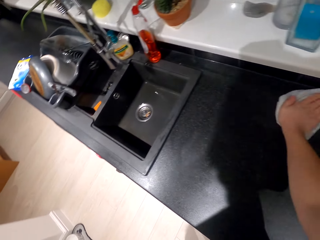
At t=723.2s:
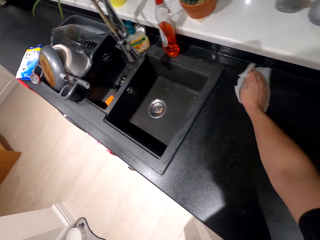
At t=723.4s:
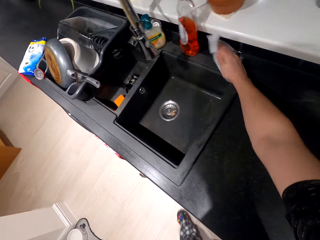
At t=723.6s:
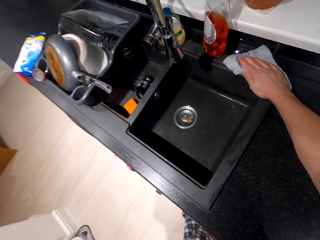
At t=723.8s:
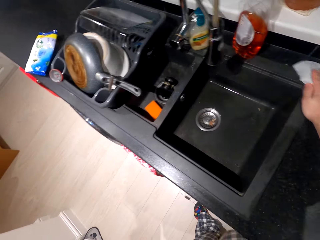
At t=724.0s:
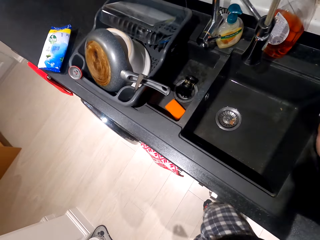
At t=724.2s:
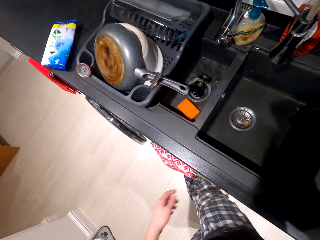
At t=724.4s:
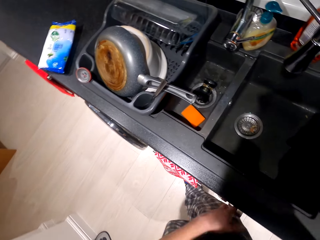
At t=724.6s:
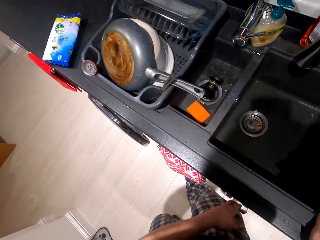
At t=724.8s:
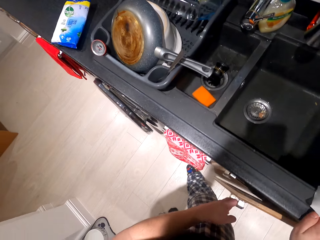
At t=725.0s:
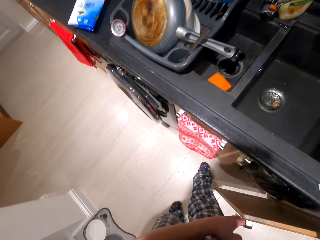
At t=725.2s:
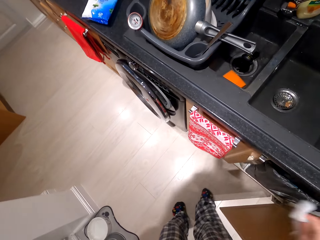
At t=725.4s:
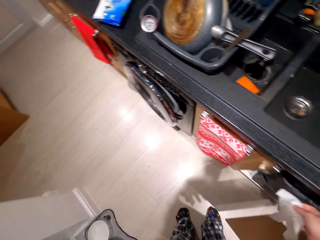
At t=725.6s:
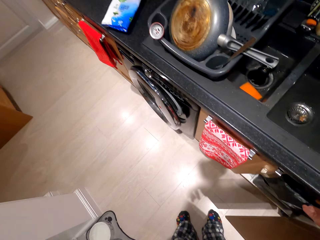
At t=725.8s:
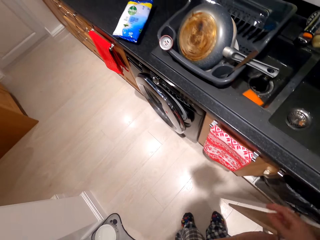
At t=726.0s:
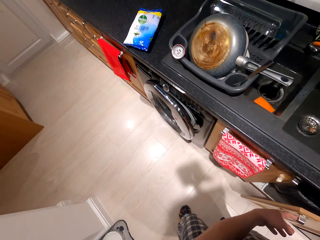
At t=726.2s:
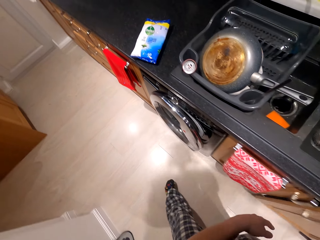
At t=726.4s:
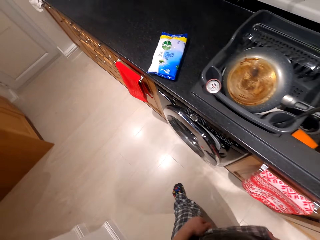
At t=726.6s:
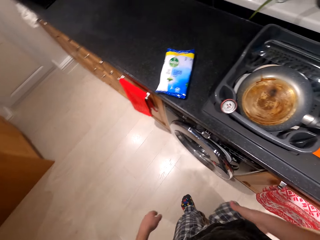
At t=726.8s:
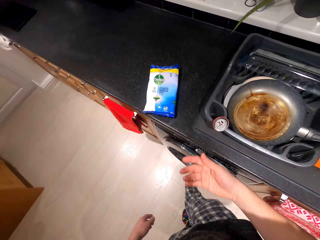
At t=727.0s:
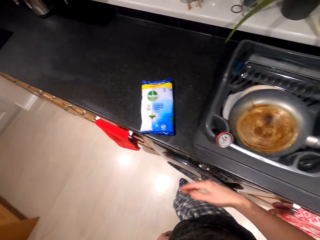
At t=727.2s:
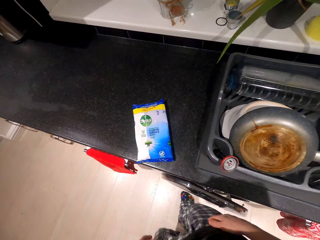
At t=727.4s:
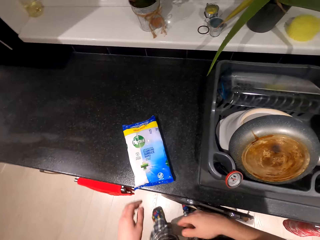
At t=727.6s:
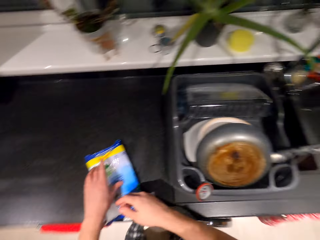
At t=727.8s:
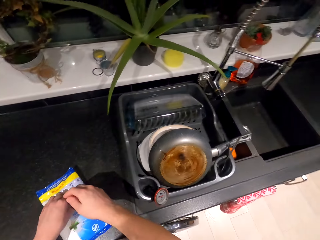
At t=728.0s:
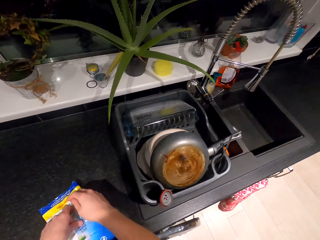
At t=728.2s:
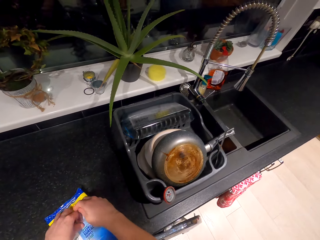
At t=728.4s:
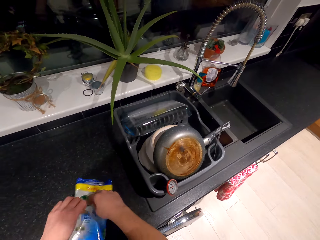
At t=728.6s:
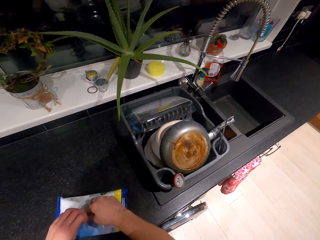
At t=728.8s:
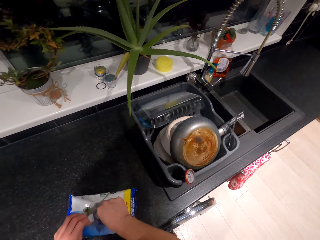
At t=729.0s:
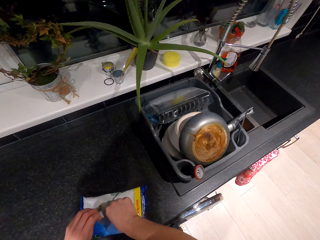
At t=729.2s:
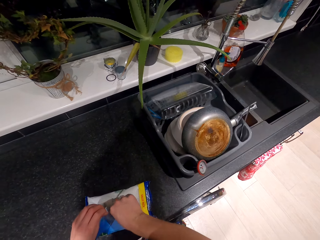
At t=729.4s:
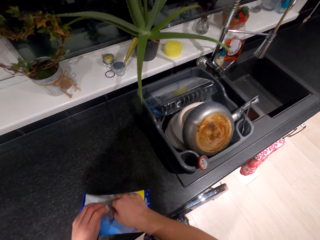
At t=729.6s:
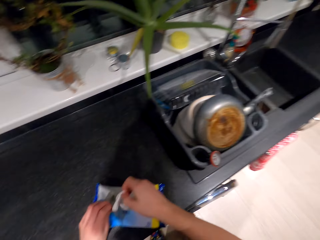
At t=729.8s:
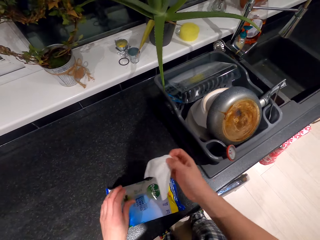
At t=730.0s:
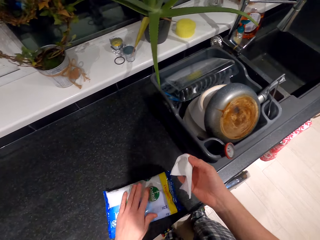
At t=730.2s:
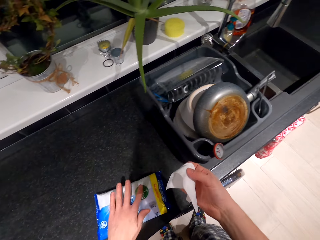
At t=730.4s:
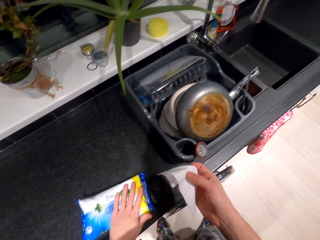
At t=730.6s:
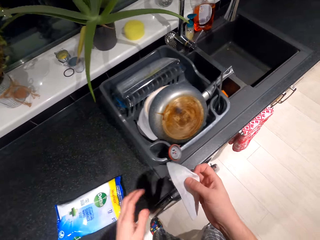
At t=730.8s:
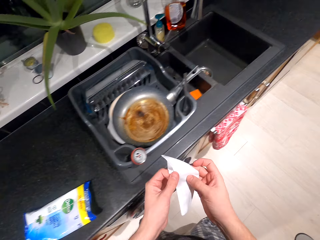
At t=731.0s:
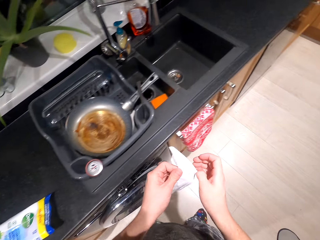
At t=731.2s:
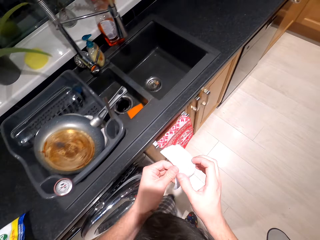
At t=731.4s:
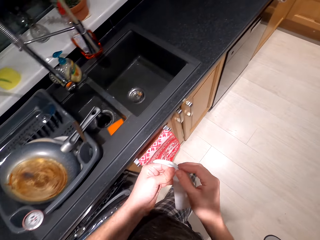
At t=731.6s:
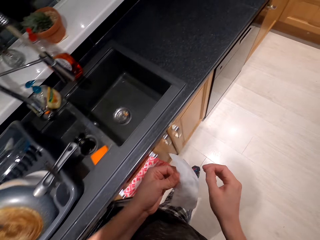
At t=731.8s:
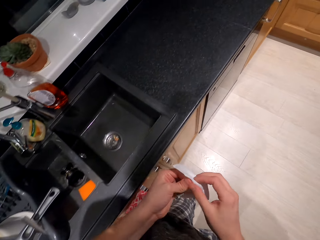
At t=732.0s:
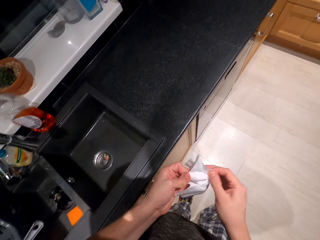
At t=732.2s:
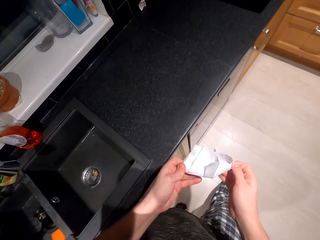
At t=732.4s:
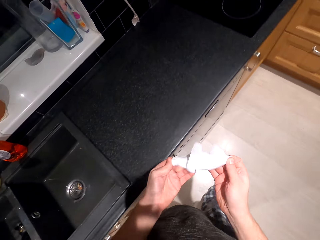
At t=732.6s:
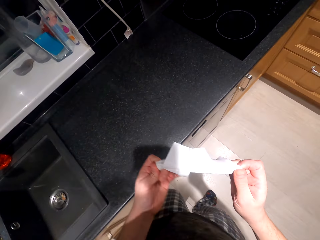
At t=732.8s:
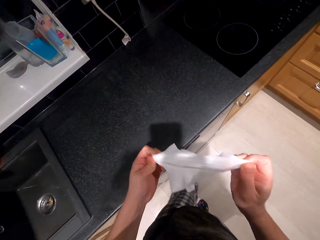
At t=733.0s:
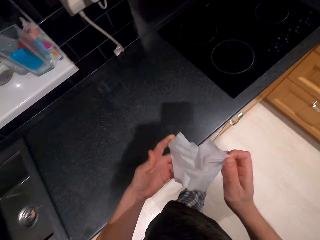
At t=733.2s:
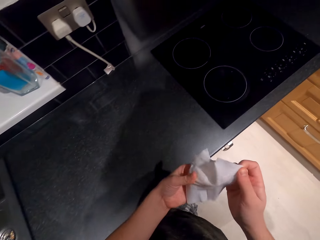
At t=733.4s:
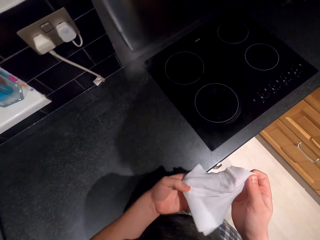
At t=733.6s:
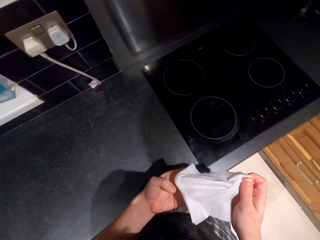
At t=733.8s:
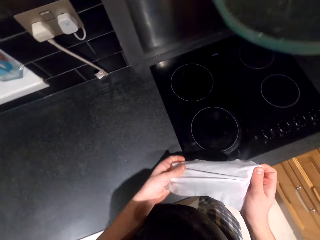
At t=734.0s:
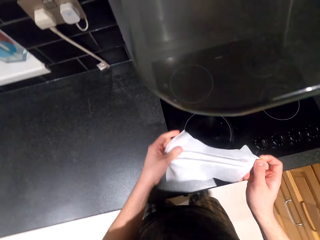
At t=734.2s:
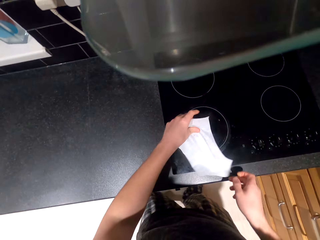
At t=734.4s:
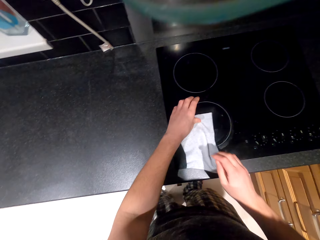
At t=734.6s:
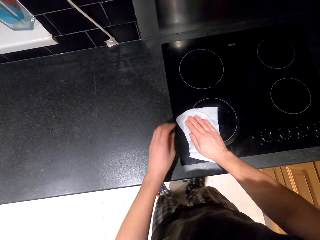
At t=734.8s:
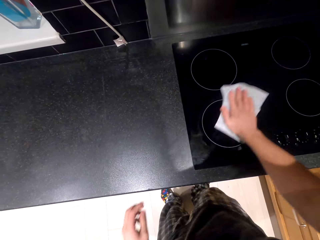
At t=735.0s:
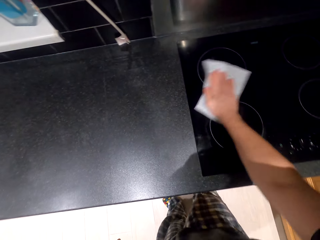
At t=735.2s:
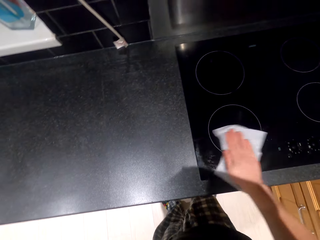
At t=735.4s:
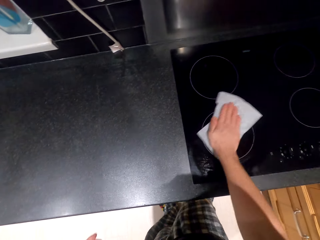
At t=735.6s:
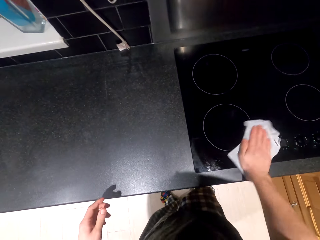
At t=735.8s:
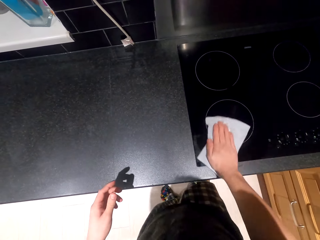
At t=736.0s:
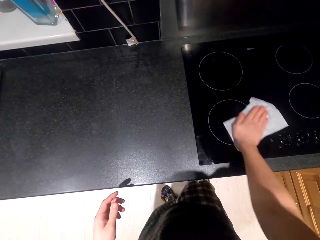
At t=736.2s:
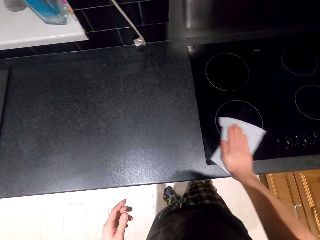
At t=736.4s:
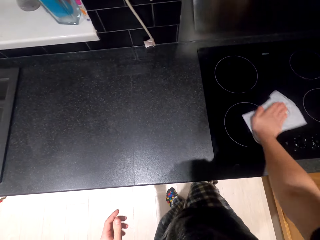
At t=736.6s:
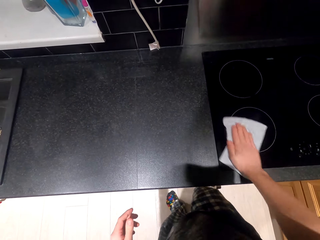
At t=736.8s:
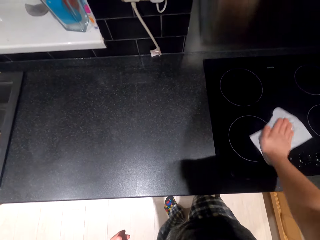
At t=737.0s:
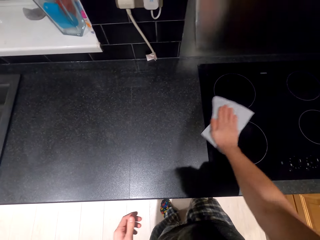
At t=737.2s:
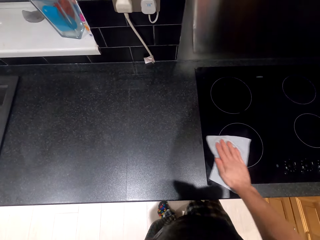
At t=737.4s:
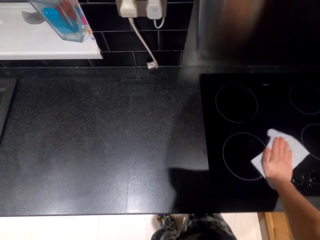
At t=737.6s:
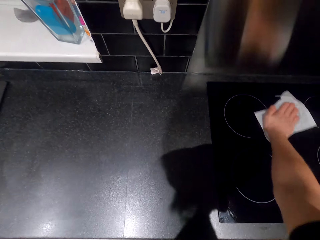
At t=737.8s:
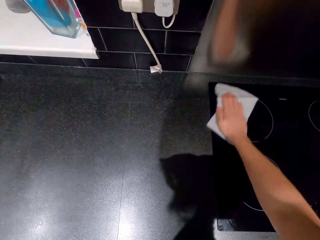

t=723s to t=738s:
The camera wearer opens the cupboard. They put the used wipes in a dustbin. They close the cupboard. They take another wet wipe or surface wipe. They unfold the surface wipe. They wipe the electric cooker.

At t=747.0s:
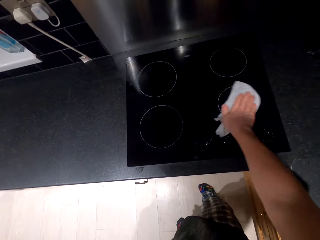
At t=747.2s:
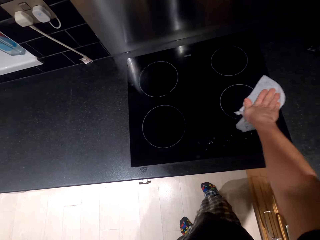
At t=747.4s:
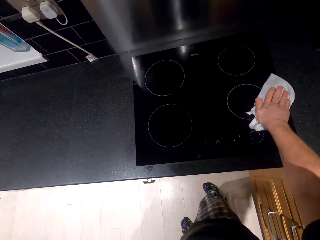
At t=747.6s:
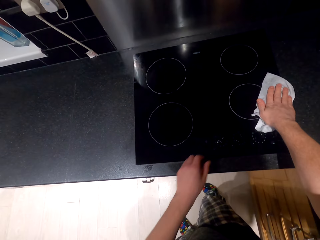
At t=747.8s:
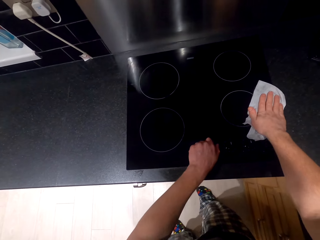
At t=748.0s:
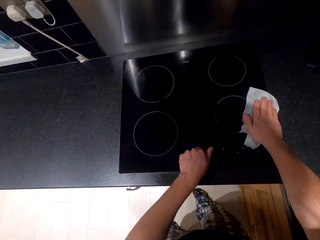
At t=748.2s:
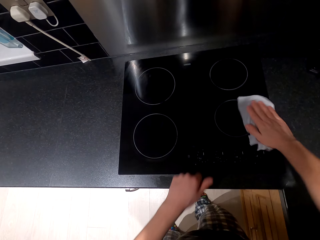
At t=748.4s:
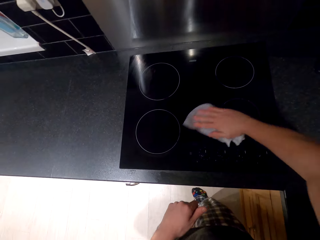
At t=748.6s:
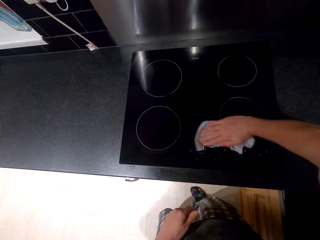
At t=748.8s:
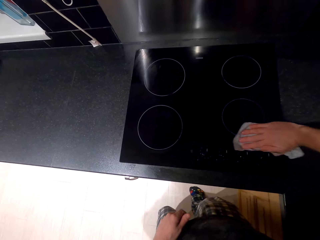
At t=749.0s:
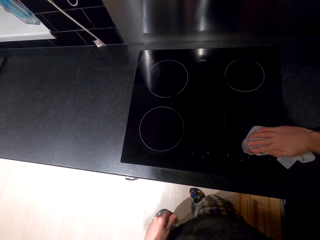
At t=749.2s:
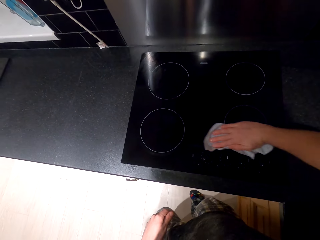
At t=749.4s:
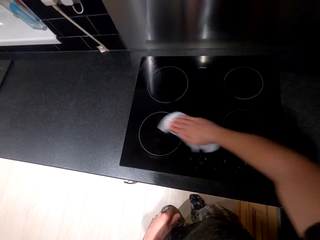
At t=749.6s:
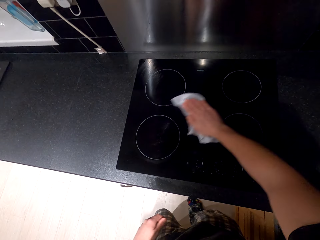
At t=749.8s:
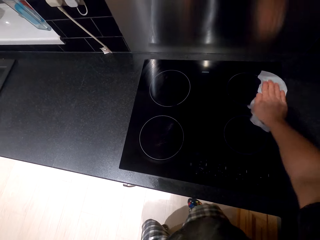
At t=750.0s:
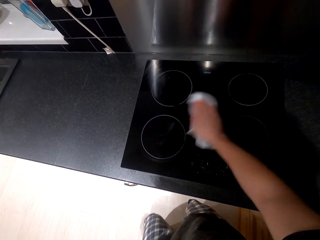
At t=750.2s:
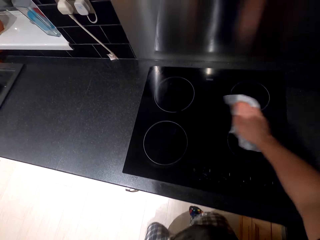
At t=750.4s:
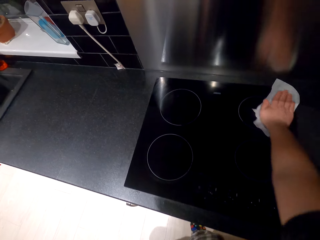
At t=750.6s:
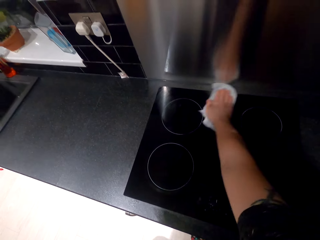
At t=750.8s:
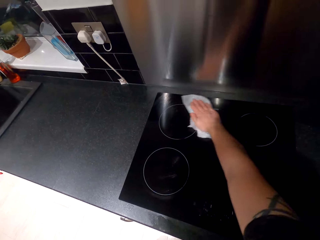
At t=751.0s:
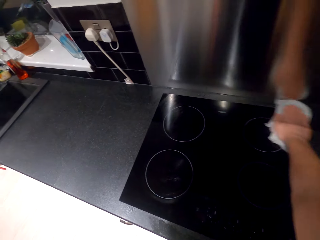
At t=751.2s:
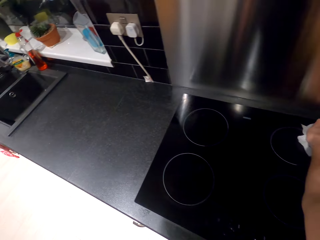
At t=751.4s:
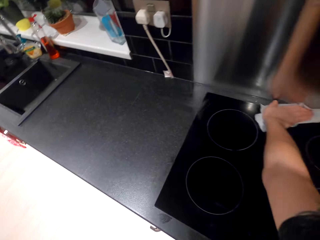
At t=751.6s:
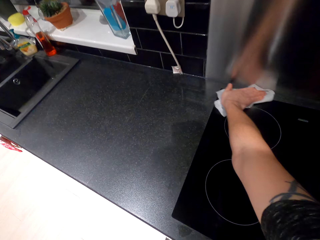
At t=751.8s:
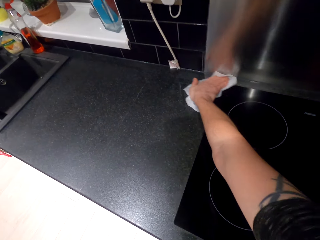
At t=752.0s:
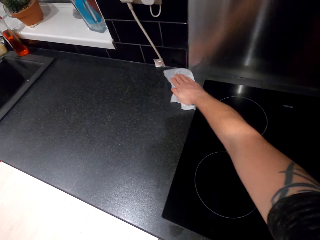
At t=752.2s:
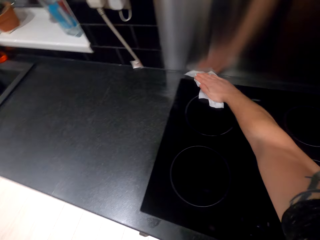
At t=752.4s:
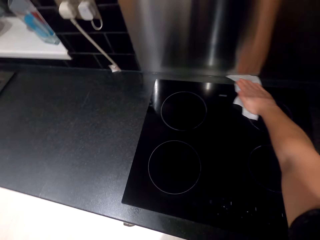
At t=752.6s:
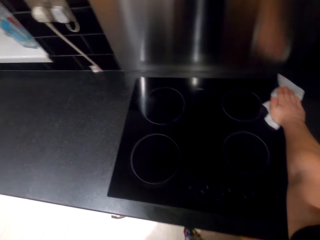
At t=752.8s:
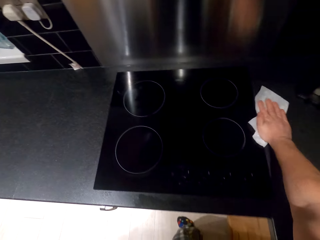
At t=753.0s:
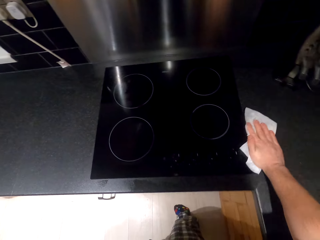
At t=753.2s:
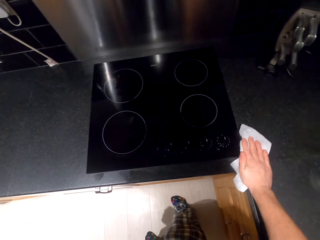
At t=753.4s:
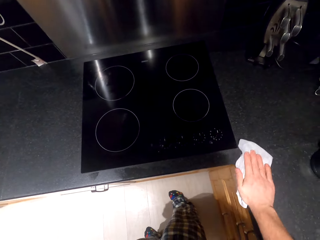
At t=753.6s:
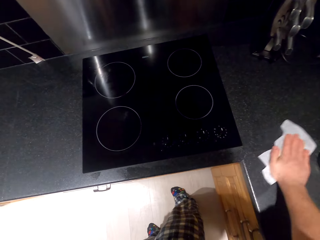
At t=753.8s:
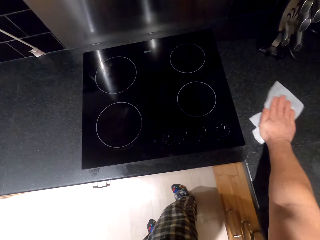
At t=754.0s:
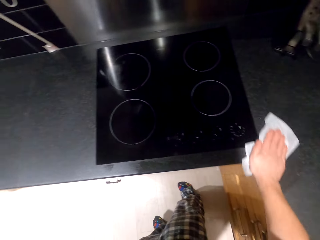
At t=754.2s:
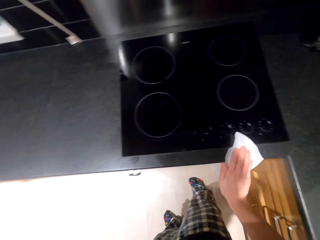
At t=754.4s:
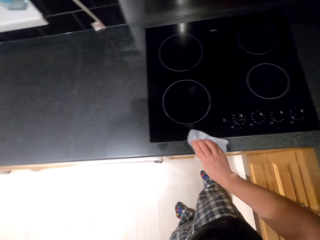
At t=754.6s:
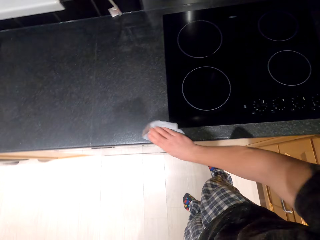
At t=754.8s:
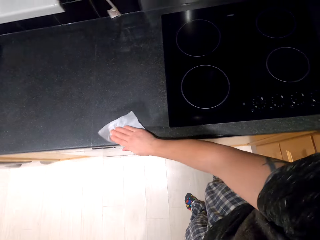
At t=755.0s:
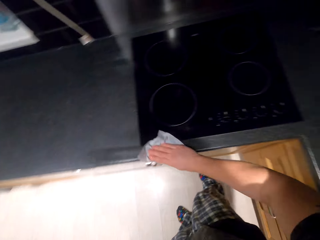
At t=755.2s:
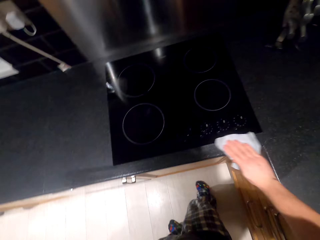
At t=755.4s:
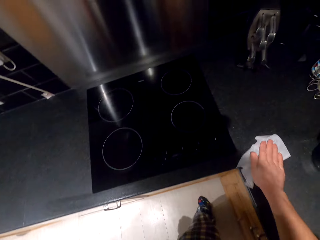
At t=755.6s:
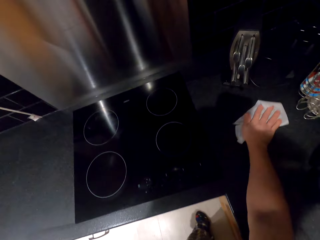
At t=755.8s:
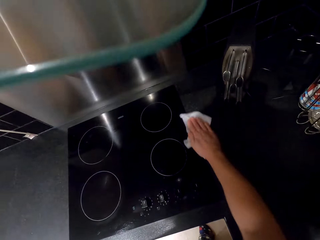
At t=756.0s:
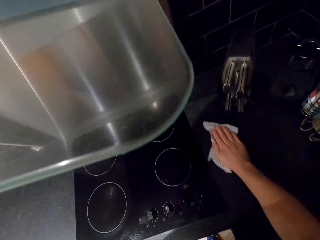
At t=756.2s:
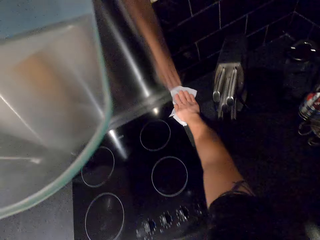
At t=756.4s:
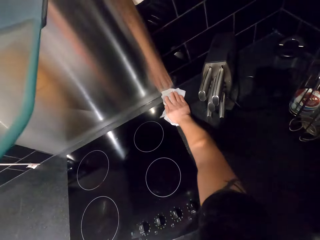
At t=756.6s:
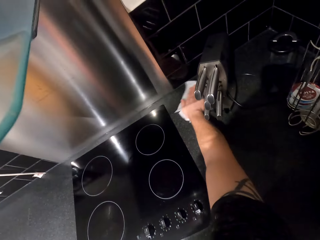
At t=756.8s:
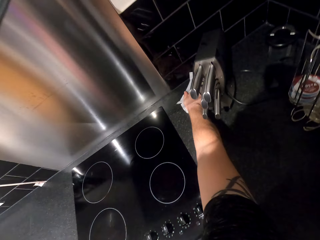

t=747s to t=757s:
The camera wearer touches the cooker button. They wipe the surface.
